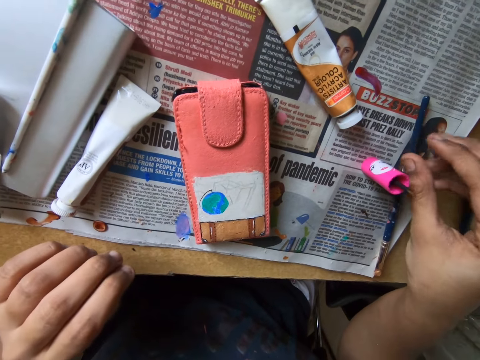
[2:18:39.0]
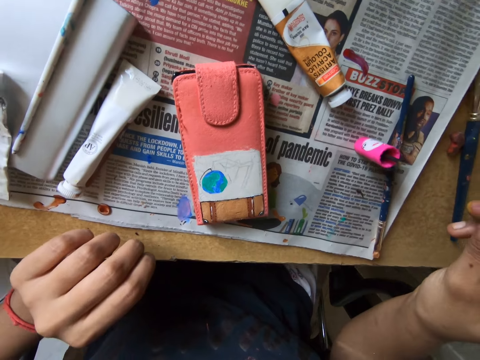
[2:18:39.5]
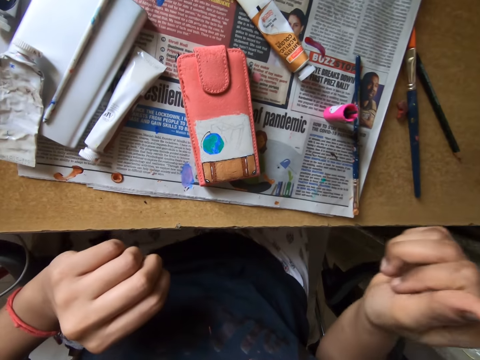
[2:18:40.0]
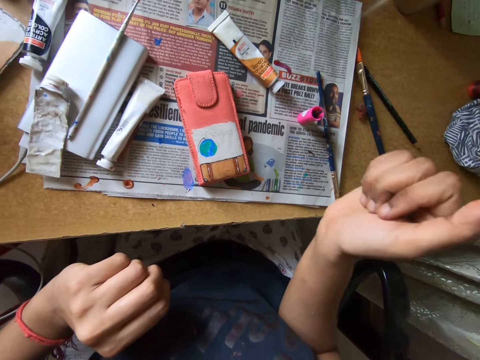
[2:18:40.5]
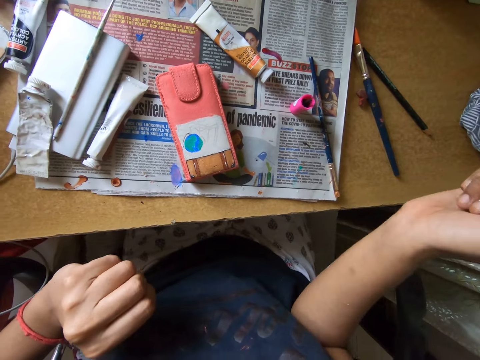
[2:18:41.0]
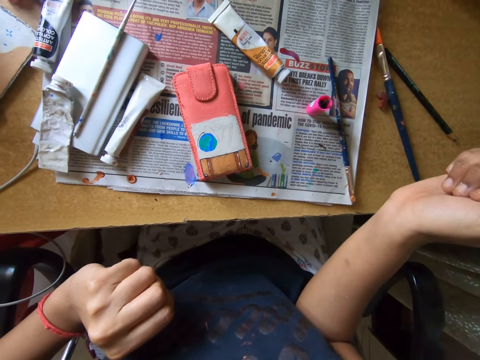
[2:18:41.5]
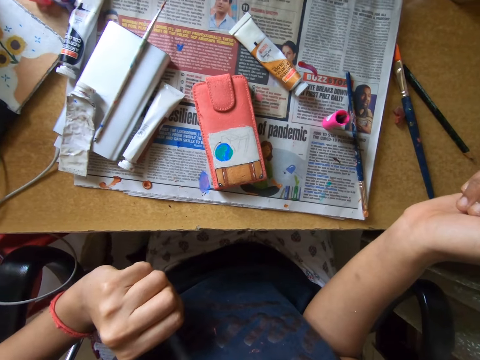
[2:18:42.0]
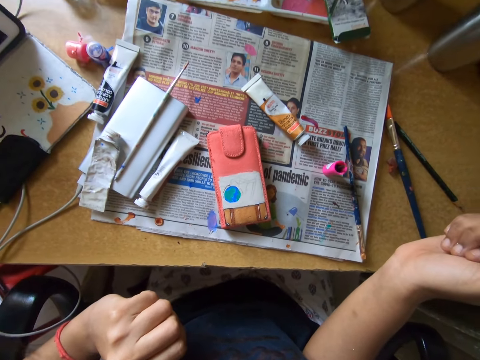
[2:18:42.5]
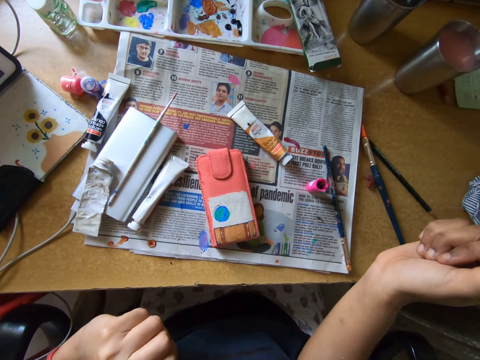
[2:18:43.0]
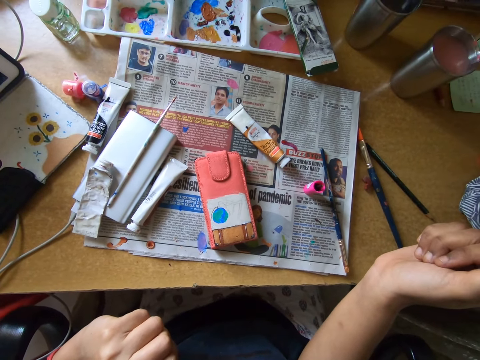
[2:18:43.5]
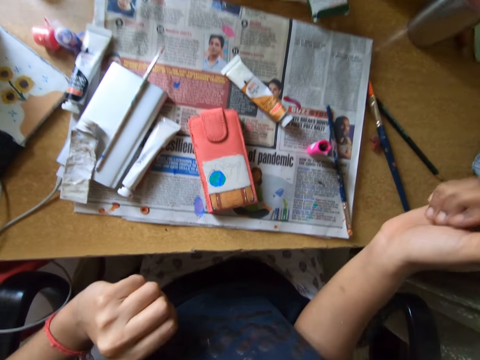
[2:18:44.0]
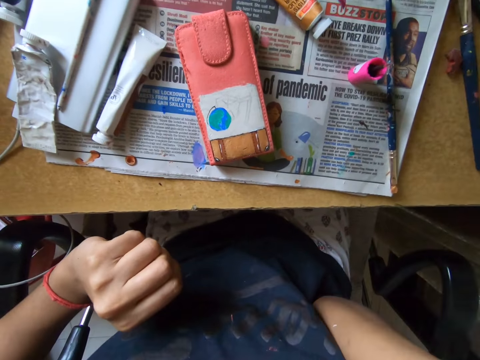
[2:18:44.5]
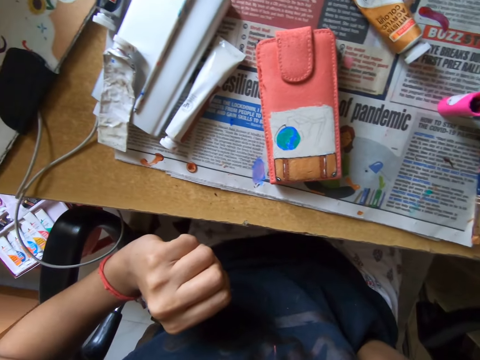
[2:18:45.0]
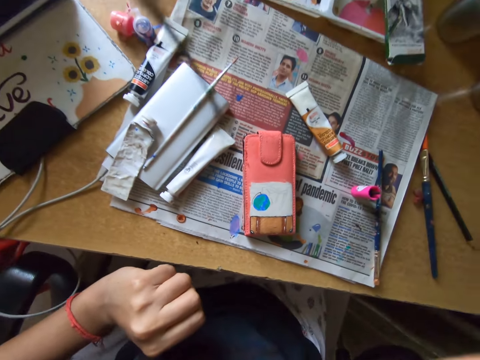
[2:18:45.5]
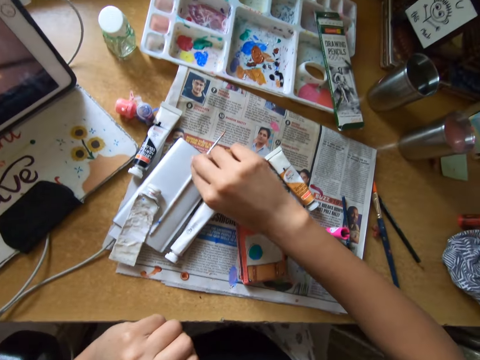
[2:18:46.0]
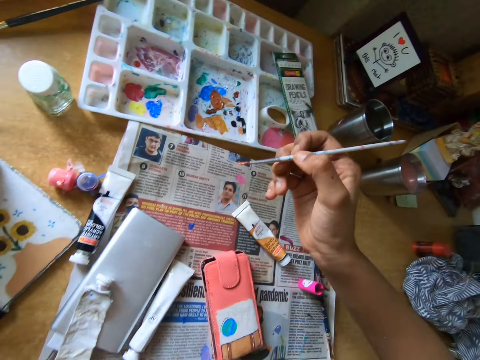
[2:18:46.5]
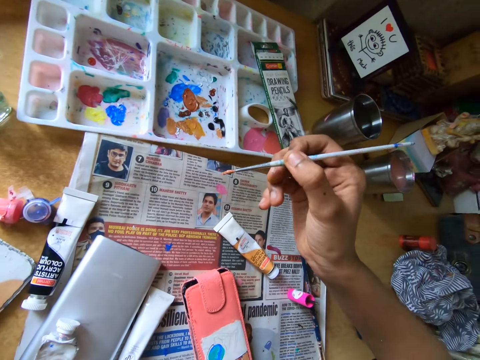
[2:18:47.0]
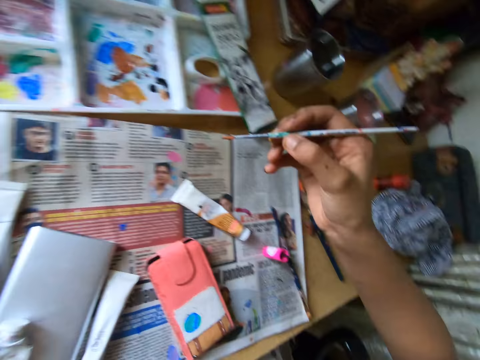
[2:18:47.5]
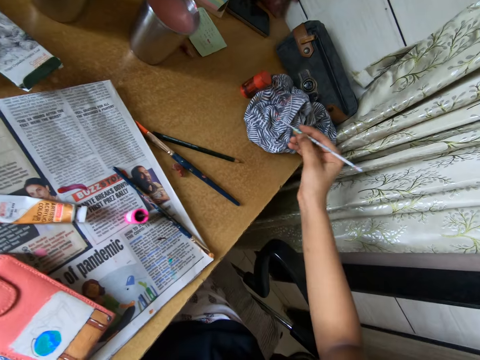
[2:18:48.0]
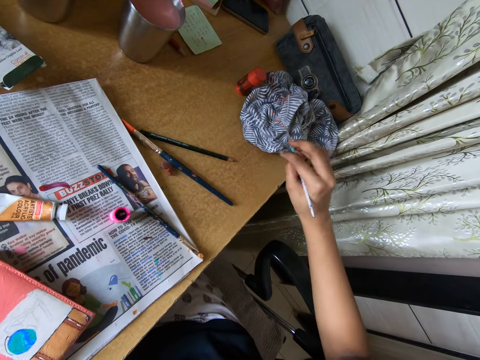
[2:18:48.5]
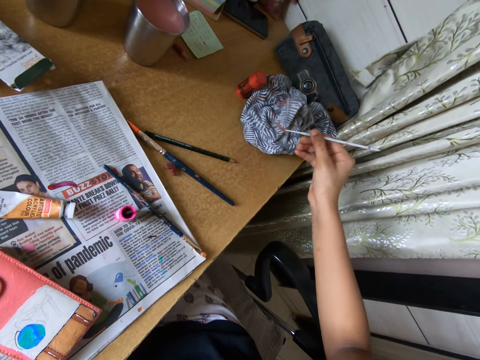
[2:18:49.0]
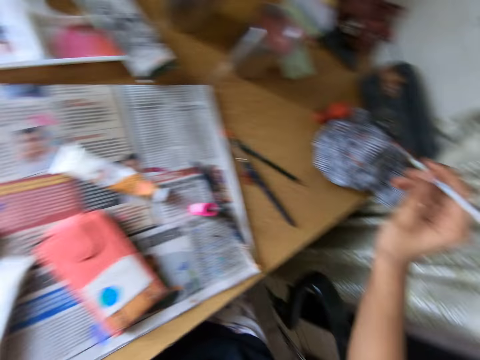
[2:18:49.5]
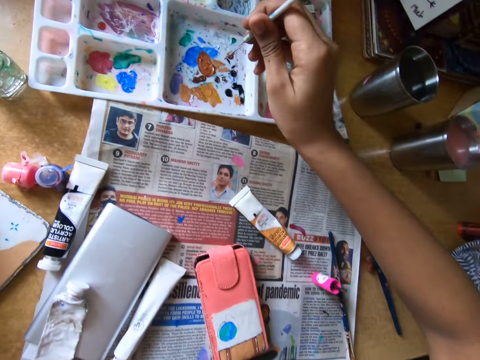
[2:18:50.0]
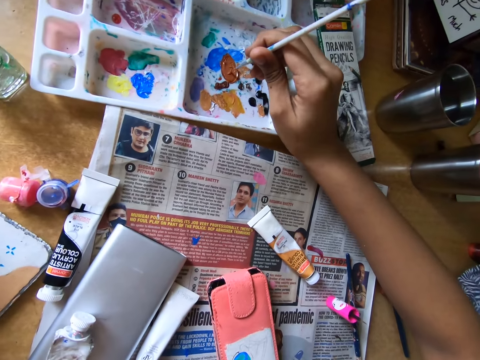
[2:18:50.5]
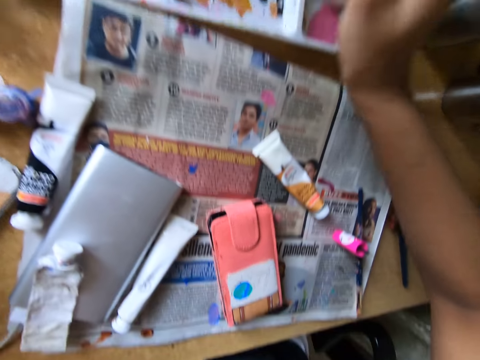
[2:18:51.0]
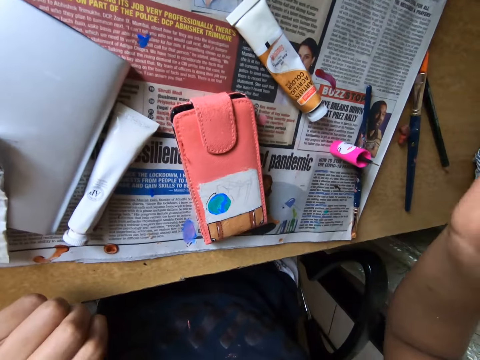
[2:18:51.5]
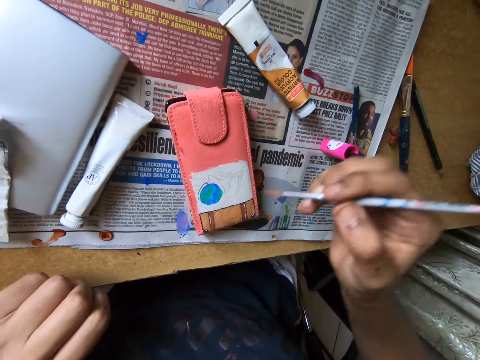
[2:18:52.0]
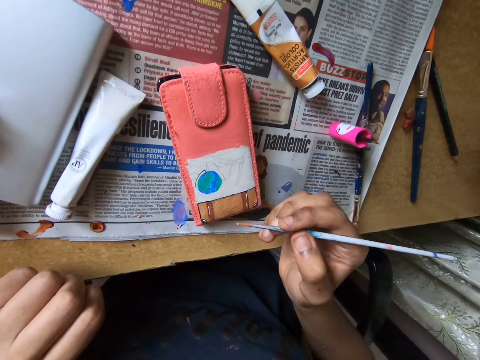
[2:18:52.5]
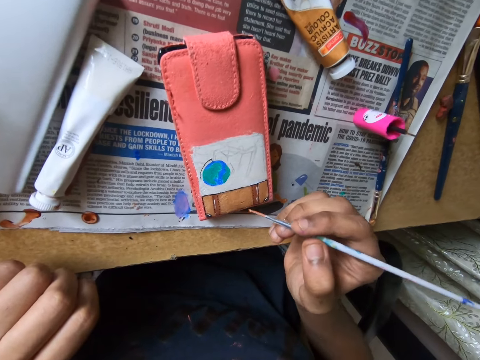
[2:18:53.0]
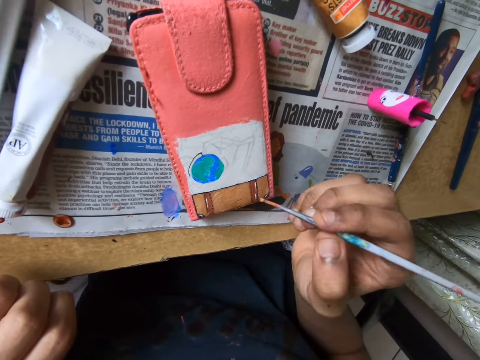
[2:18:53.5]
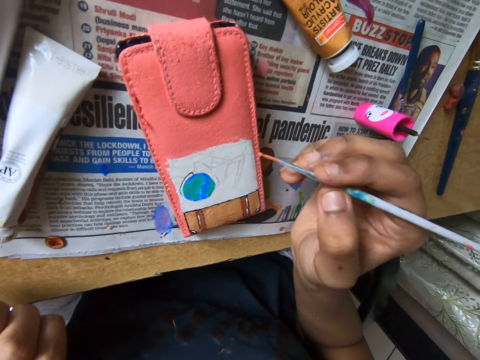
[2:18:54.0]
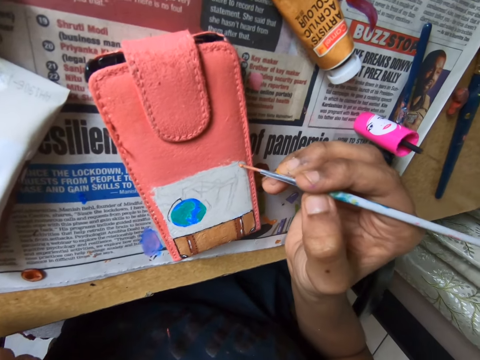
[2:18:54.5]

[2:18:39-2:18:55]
The camera wearer drops the paintbrush on the table with their right hand. They look around the table. They lift up their hand. They pick the paintbrush from the table with their right hand. They clean the paintbrush on a cloth on the table with their right hand. They take paint from the paint palette with the paintbrush in their right hand. They paint the pouch with the paintbrush.

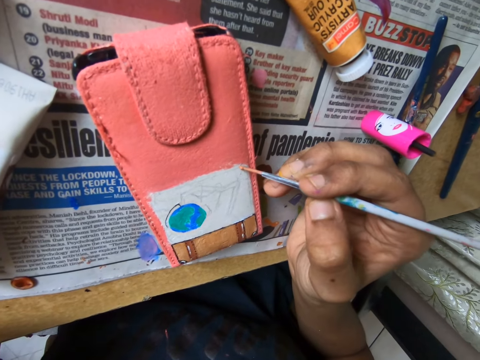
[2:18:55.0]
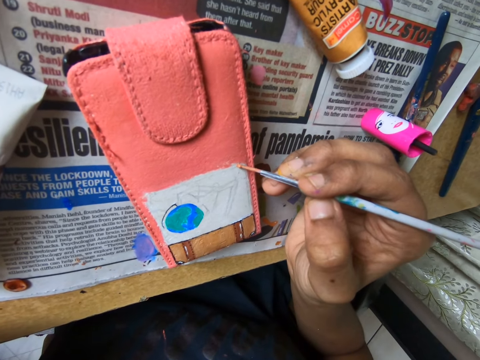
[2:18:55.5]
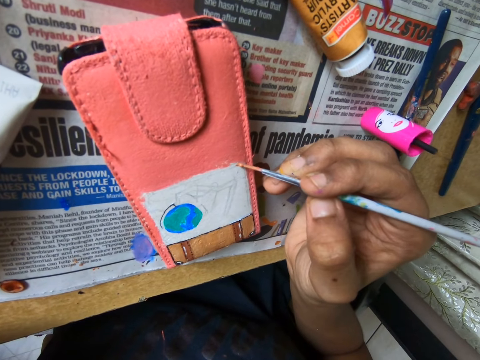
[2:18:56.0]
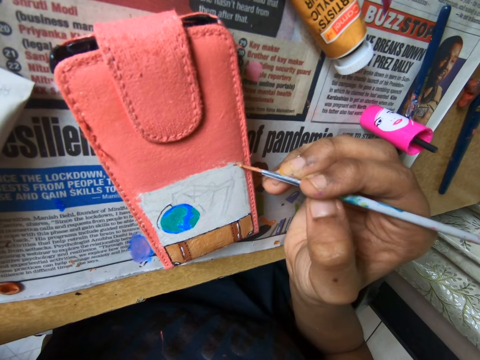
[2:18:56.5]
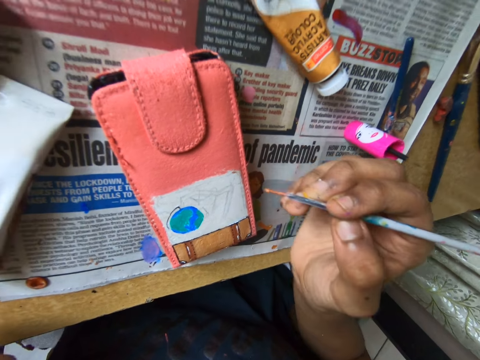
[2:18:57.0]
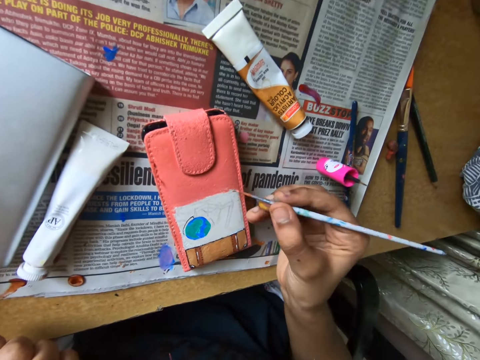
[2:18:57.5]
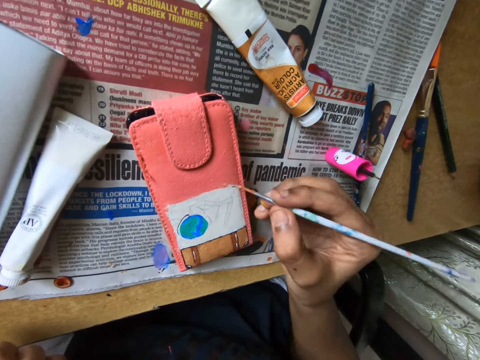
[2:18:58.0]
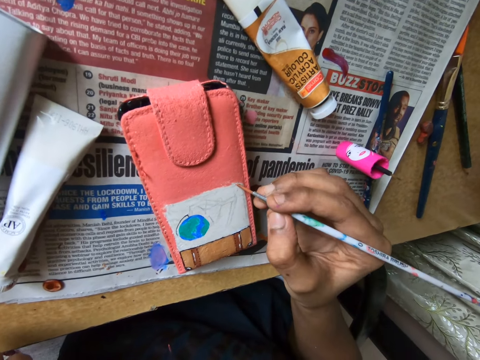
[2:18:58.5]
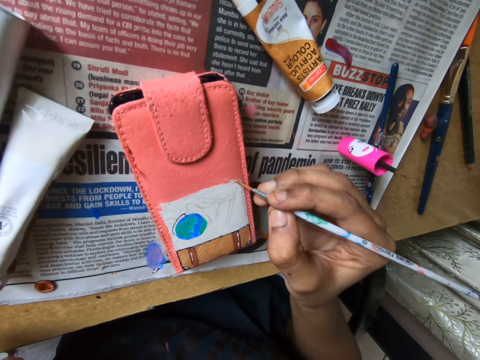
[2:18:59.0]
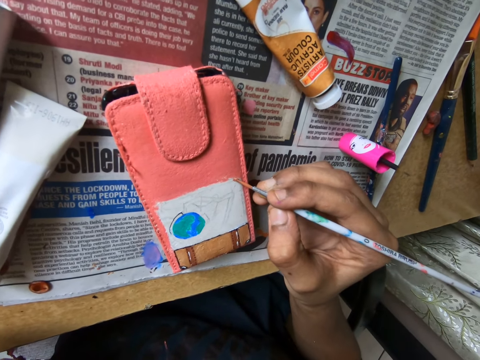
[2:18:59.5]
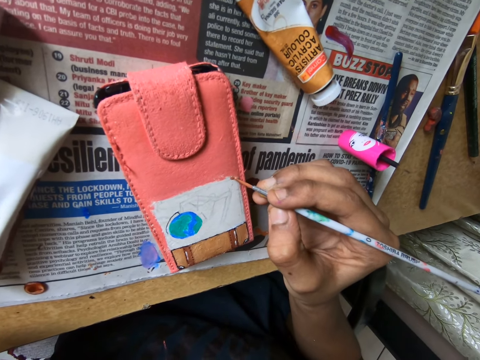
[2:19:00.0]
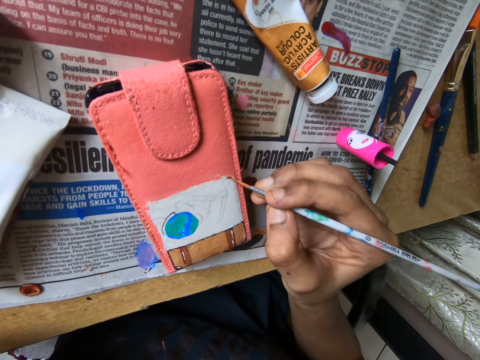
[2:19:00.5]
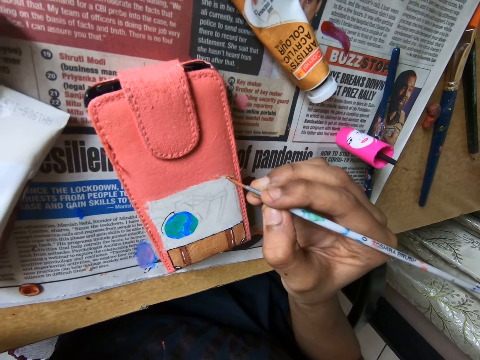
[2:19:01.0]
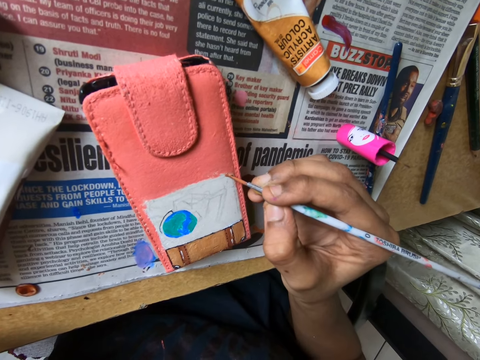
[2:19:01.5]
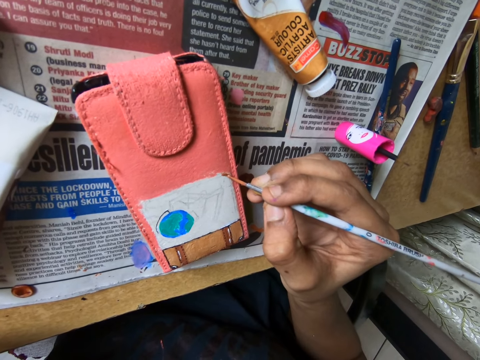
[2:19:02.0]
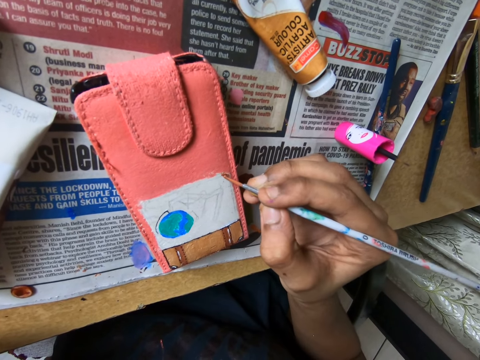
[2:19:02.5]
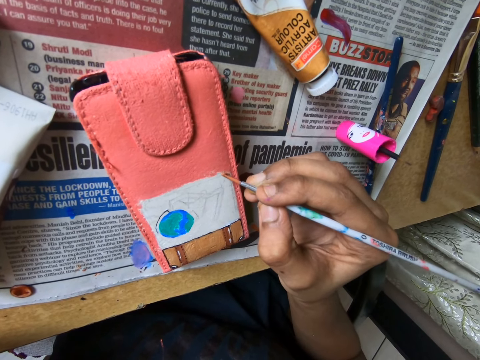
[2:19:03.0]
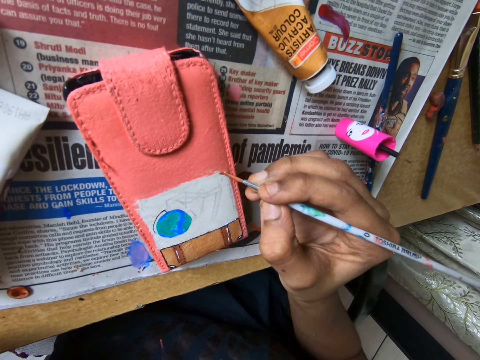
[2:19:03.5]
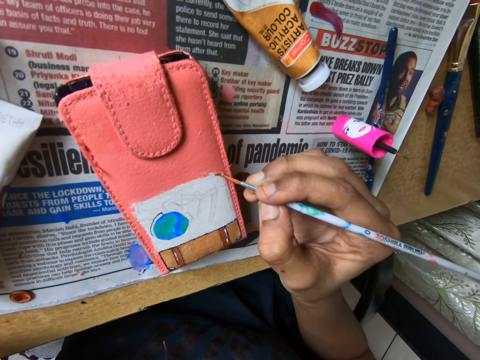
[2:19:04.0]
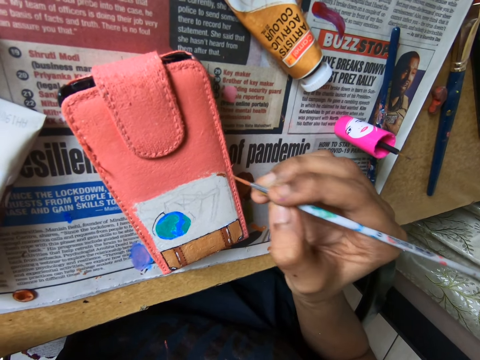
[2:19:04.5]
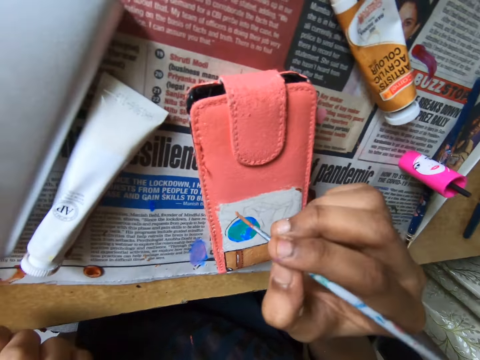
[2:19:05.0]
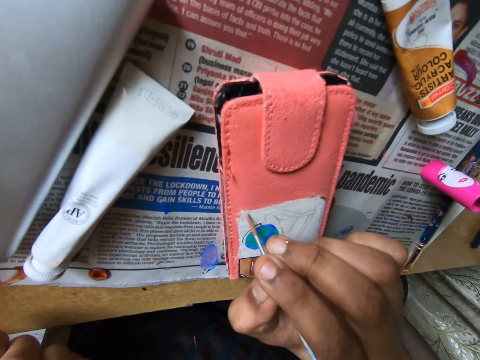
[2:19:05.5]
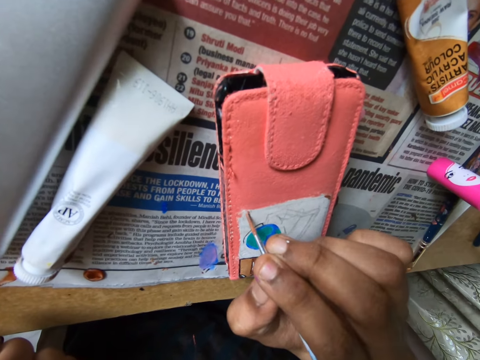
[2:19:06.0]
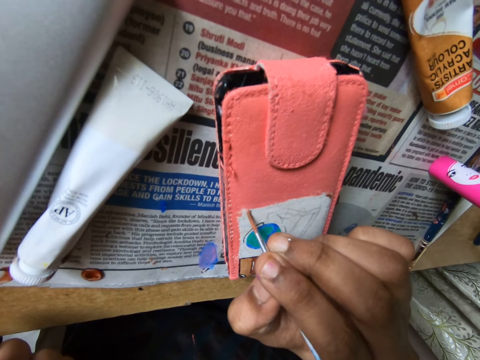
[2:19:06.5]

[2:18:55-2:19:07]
The camera wearer paints the pouch on the table with the paintbrush in his right hand. He adjusts the paintbrush on the pouch.
